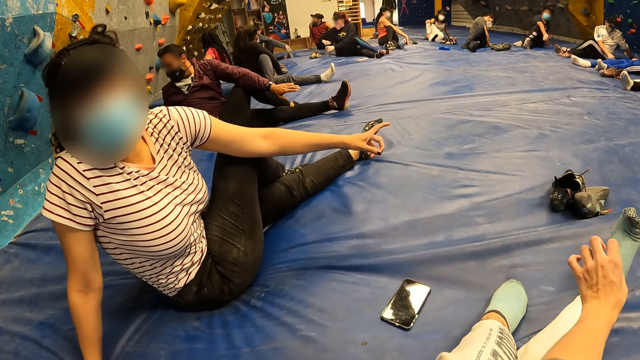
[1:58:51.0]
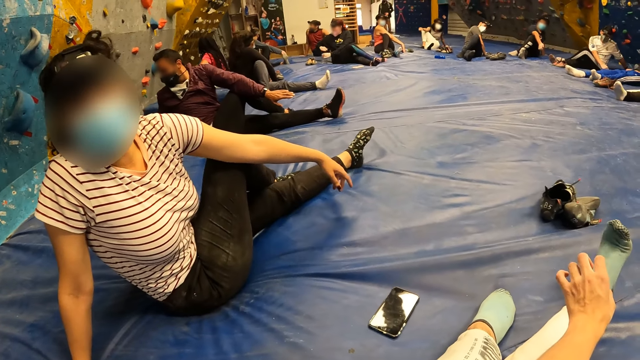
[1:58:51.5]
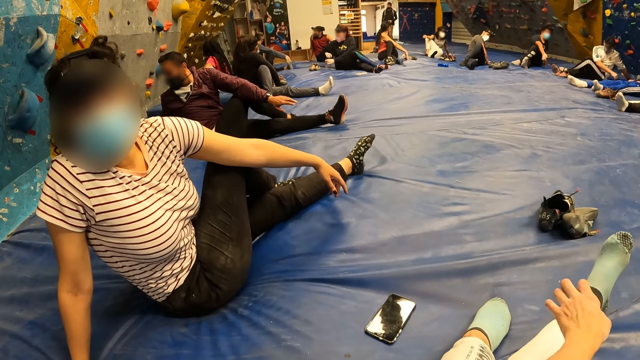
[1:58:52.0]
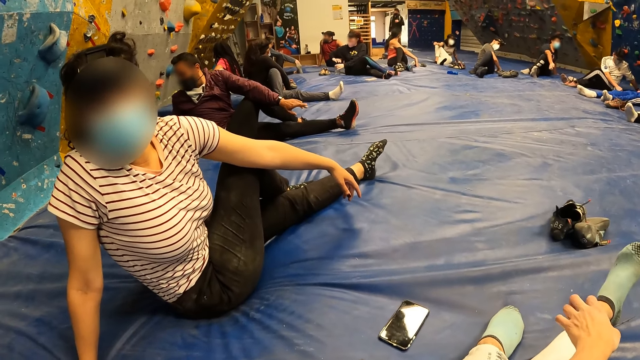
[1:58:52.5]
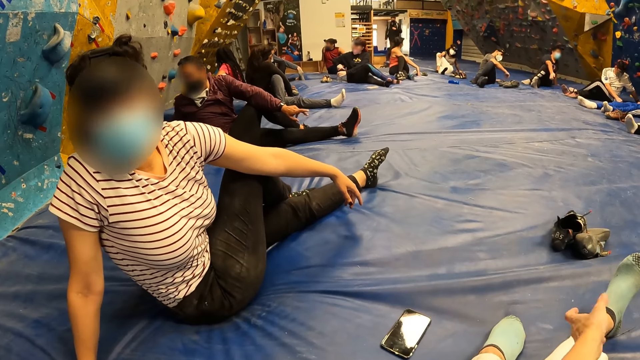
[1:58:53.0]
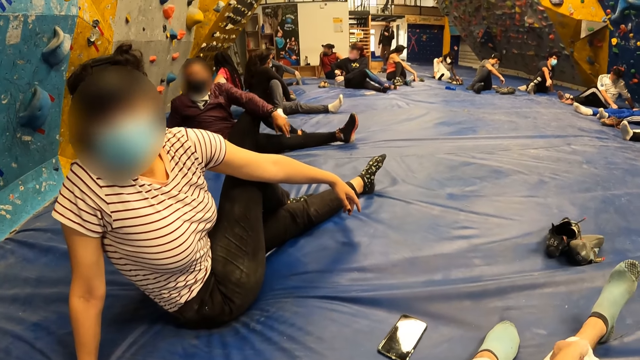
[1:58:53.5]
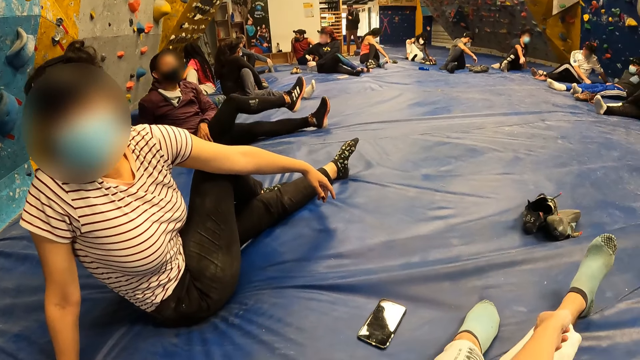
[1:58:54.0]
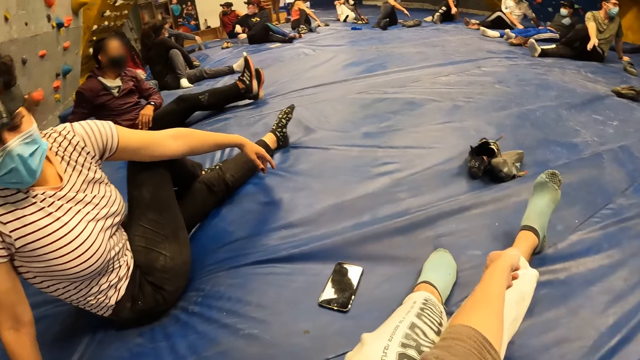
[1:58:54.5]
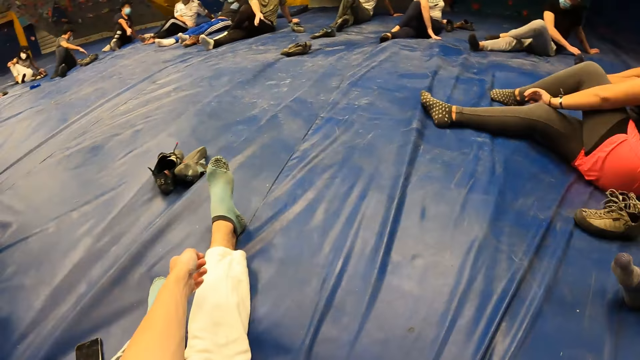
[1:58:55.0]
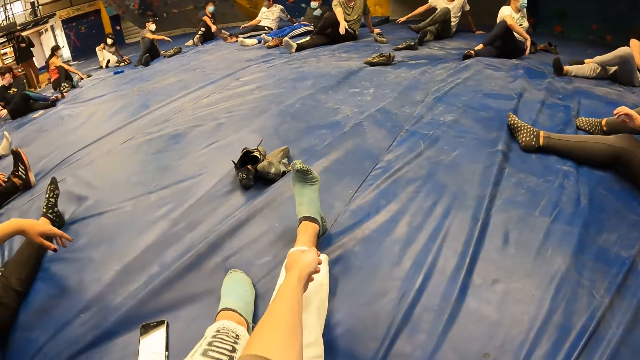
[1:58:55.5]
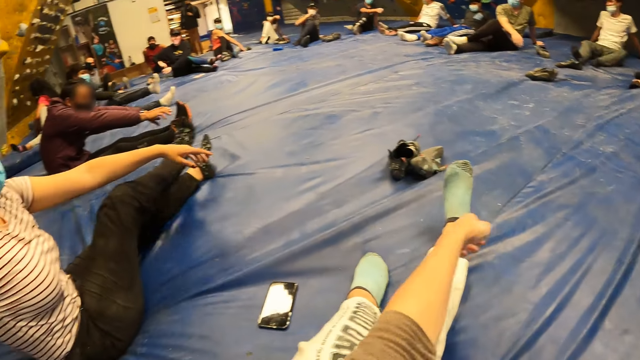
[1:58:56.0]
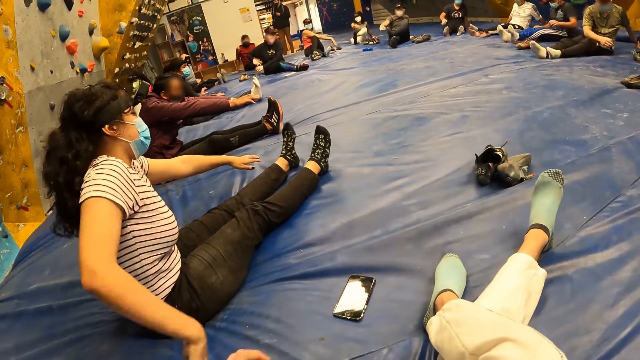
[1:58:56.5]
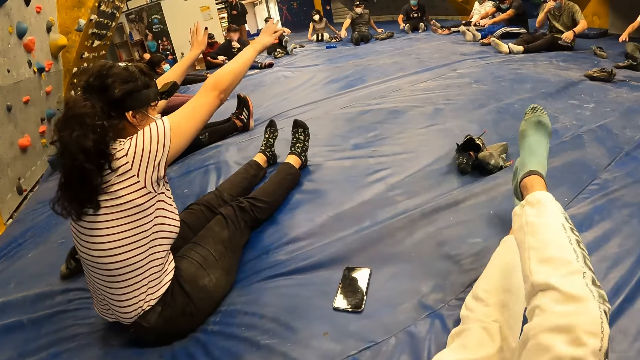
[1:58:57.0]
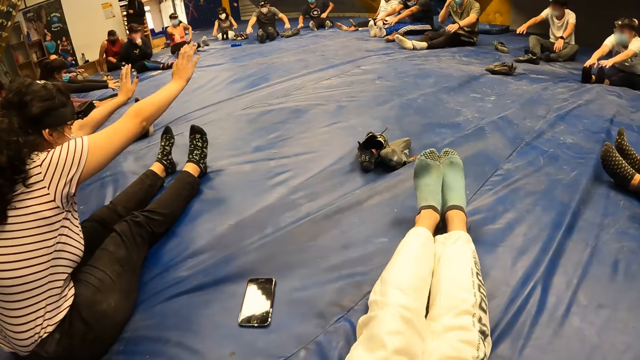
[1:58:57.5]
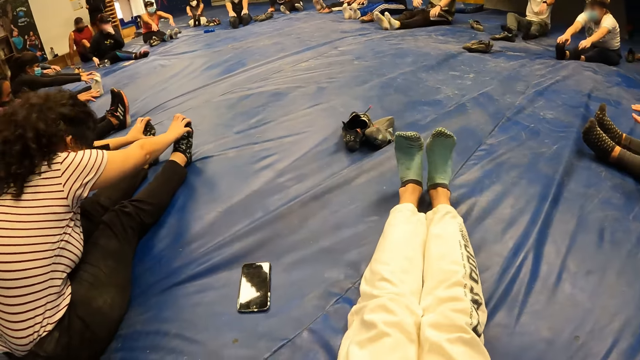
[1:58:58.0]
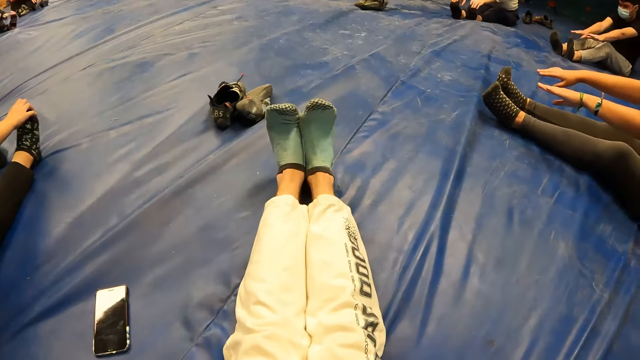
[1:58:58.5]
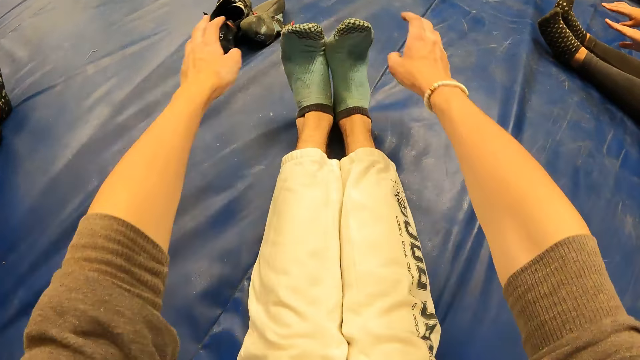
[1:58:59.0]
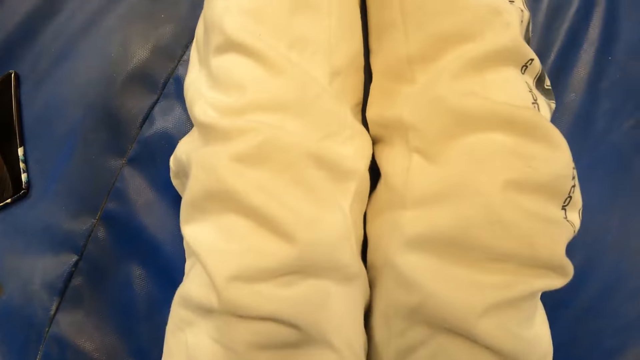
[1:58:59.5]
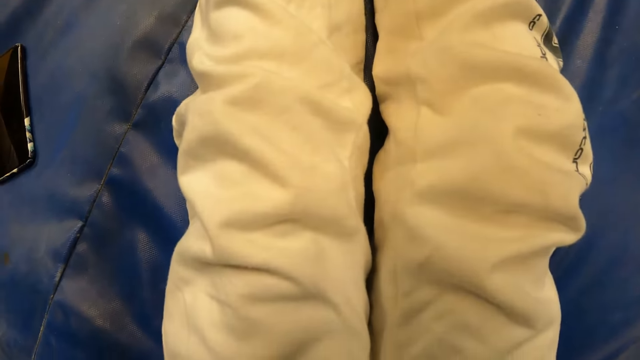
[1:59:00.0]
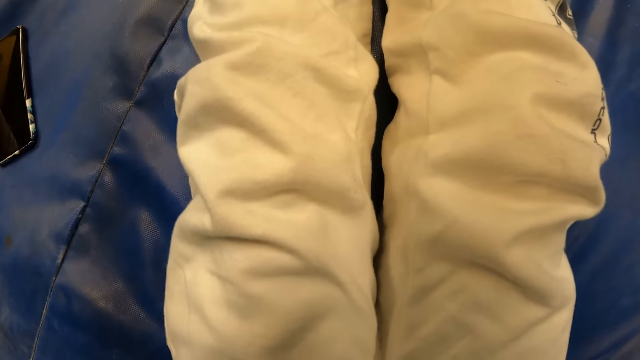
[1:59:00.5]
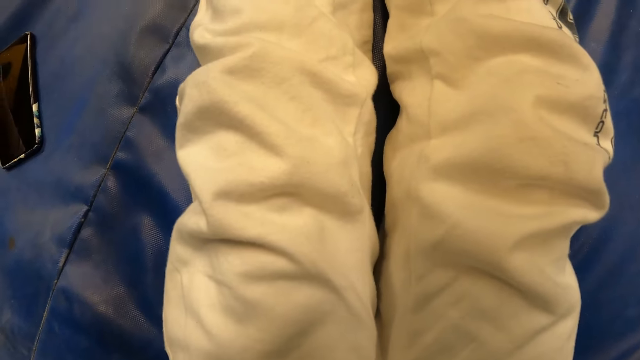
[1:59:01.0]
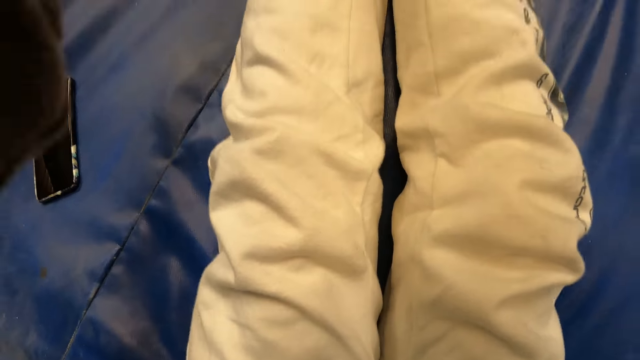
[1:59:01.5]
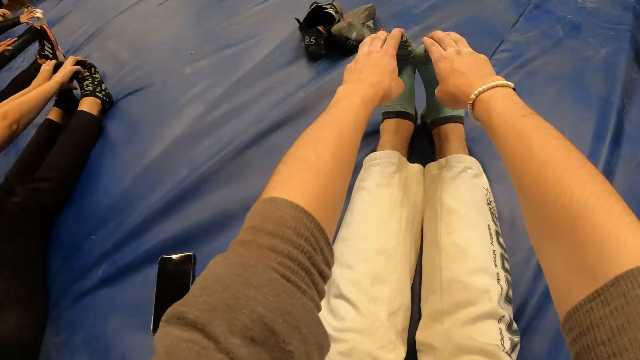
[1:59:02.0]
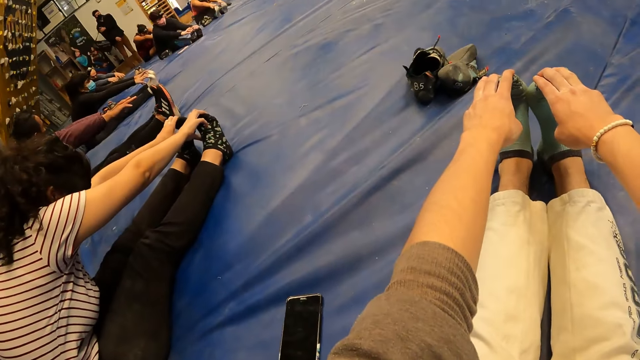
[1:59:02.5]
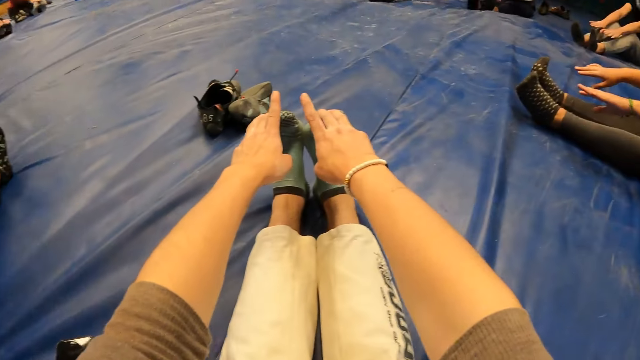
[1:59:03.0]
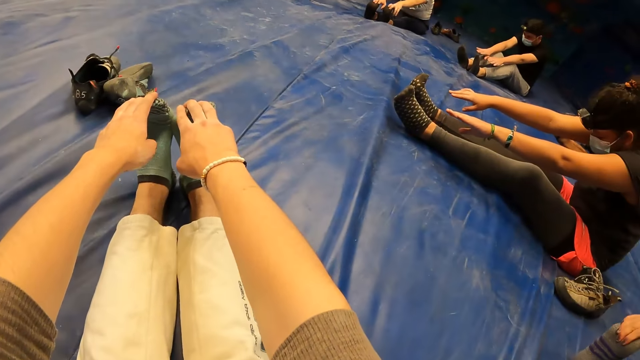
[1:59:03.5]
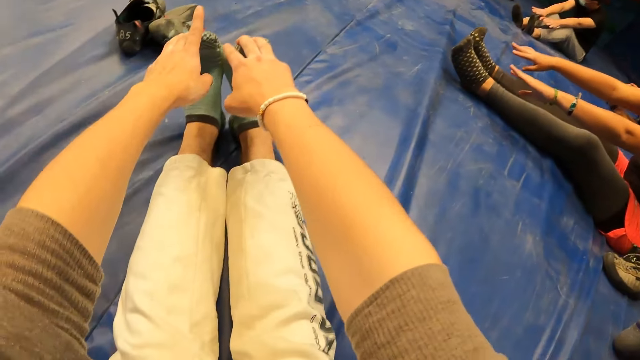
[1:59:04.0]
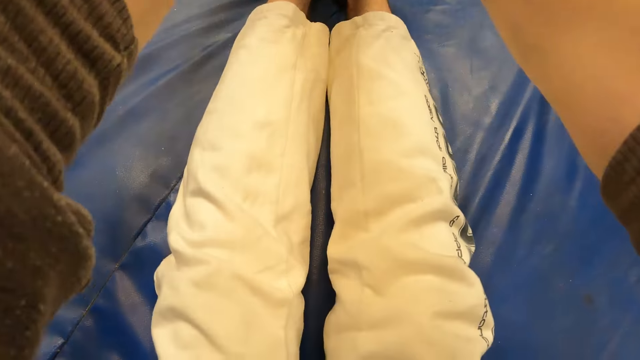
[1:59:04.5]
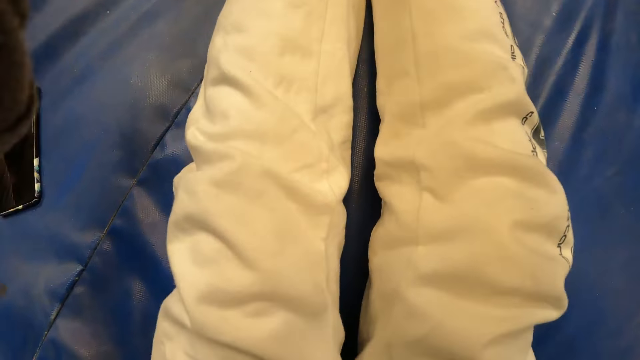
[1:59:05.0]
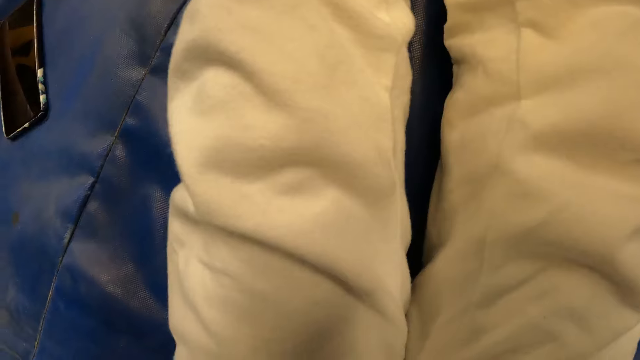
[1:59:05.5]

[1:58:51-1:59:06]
The camera wearer stretches her legs. A woman stretches her legs. The camera wearer touches her toes. The woman touches her toes.

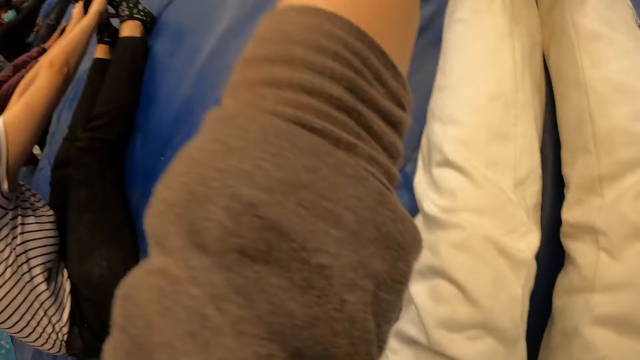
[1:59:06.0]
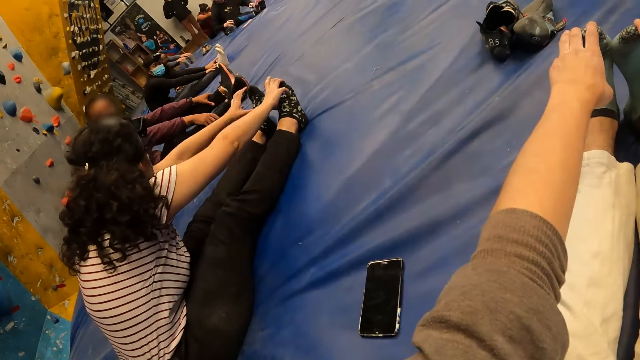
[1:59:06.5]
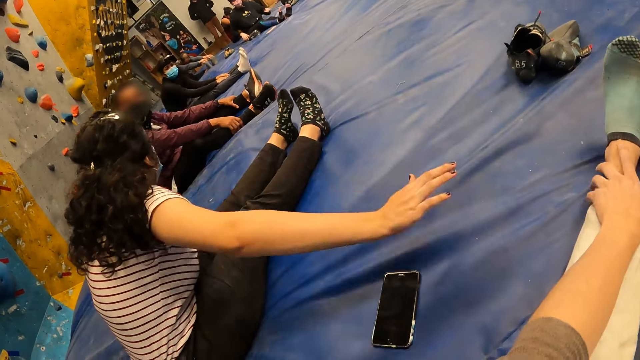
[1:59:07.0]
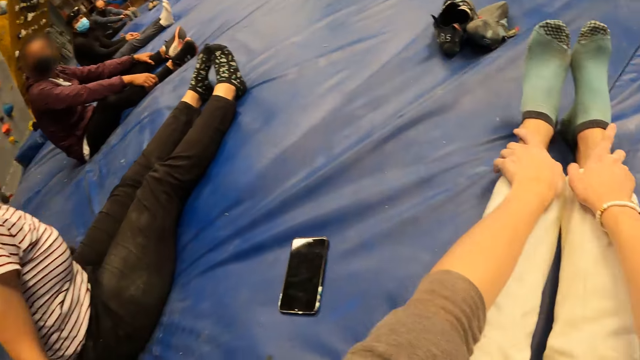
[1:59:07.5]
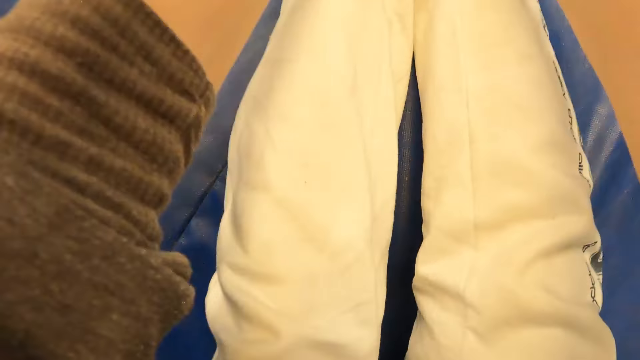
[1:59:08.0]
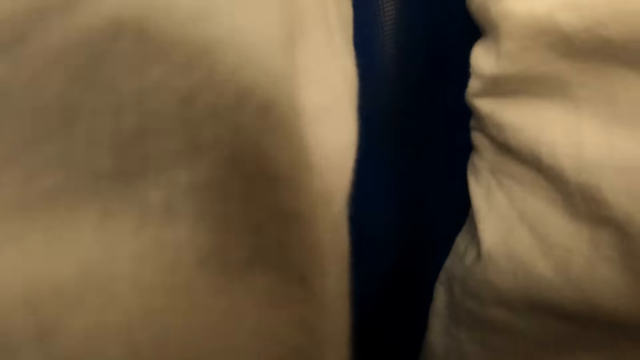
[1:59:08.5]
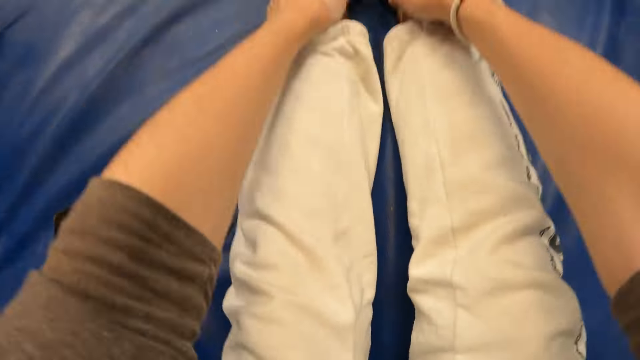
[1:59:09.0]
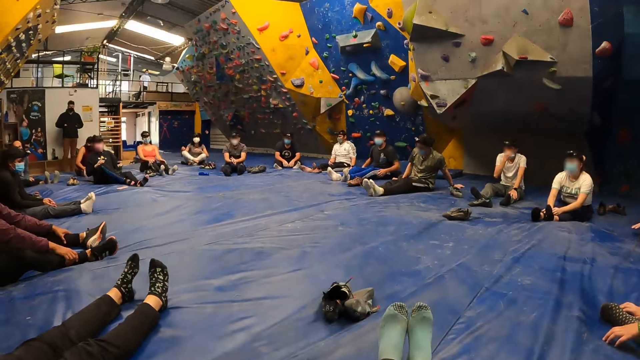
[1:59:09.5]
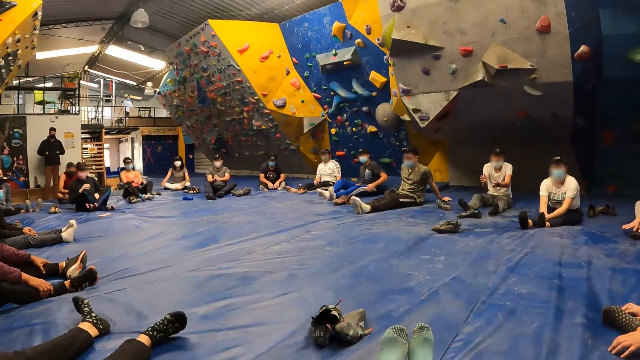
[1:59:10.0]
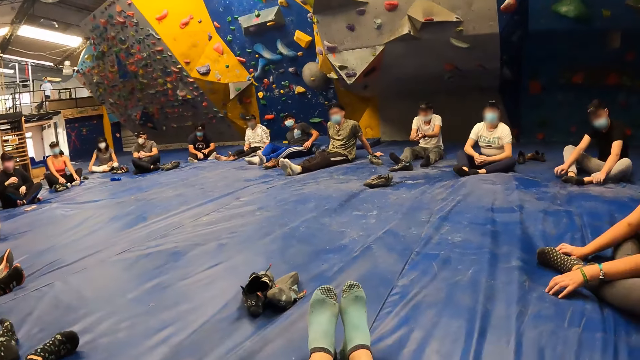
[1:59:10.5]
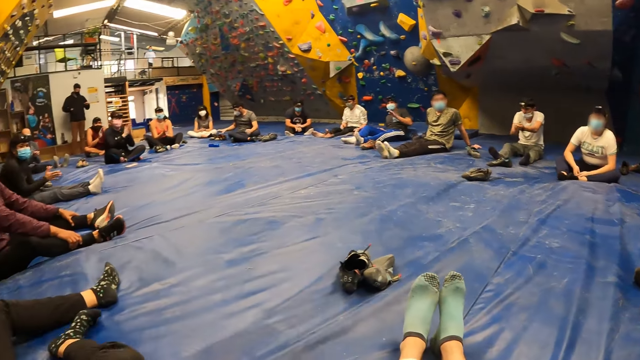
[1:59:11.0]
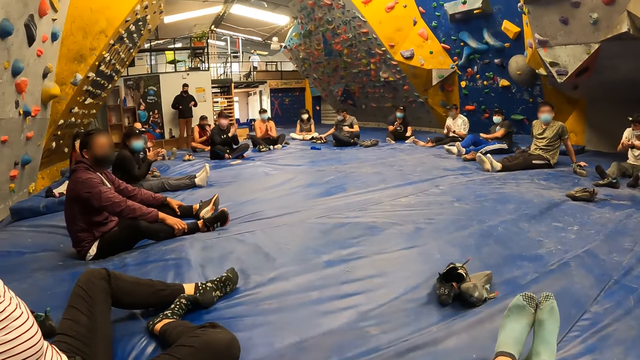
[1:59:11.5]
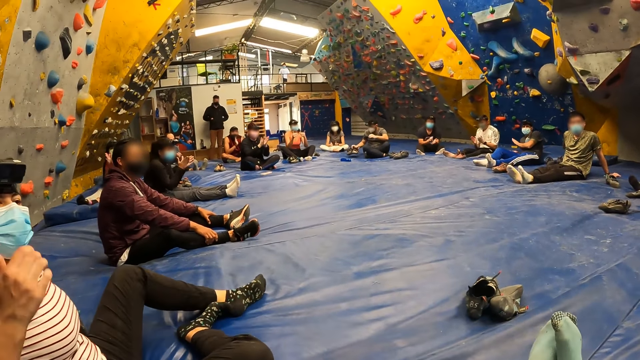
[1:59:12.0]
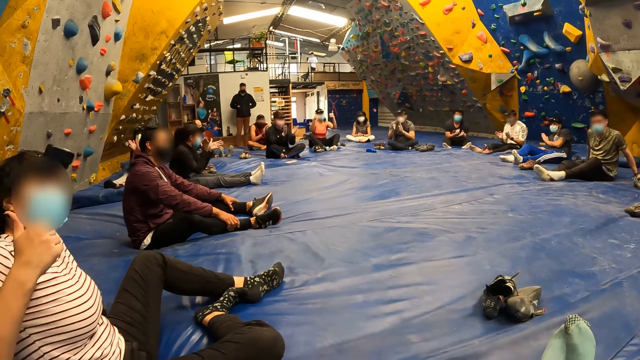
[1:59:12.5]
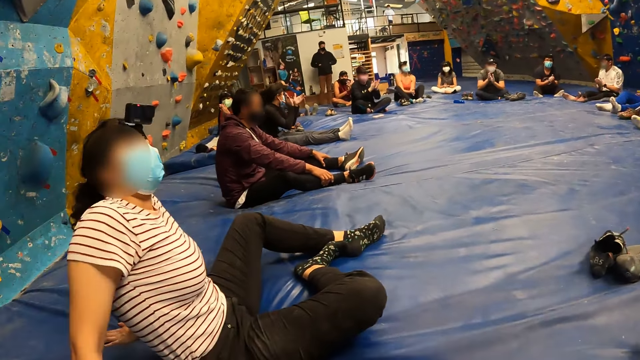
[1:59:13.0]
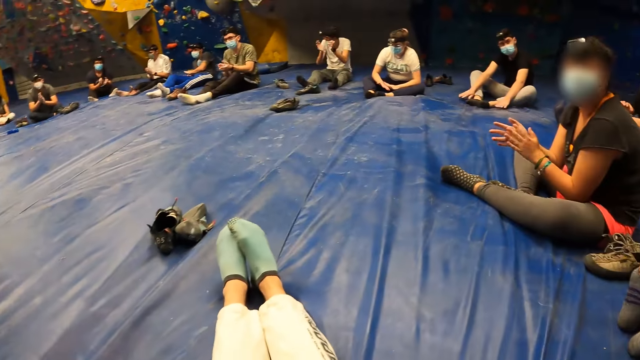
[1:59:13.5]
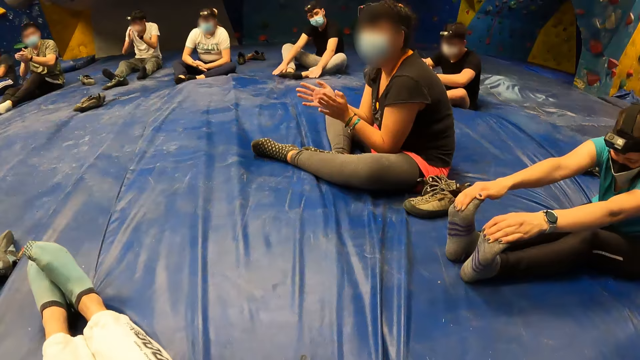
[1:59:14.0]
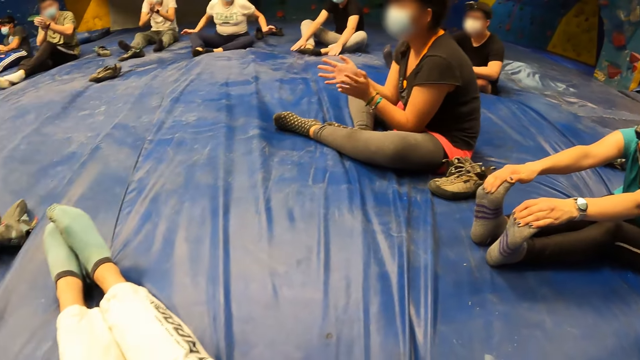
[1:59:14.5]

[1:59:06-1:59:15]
The group of people claps both hands in the sport room. A woman folds her leg. The camera wearer looks at the woman.
